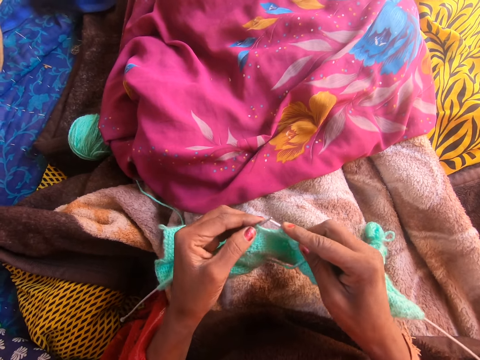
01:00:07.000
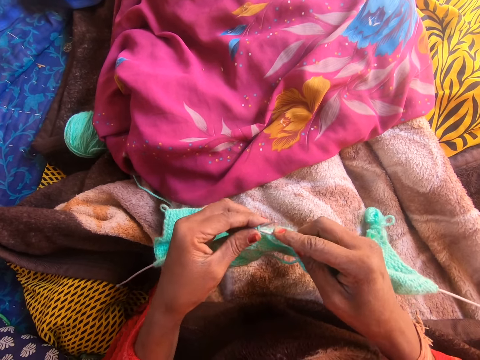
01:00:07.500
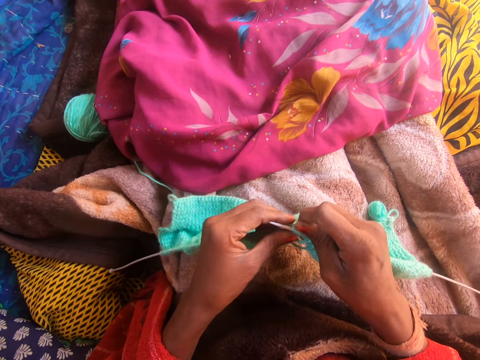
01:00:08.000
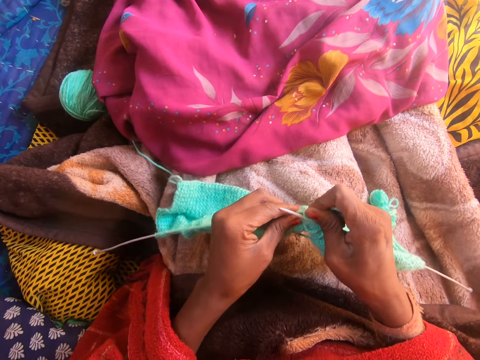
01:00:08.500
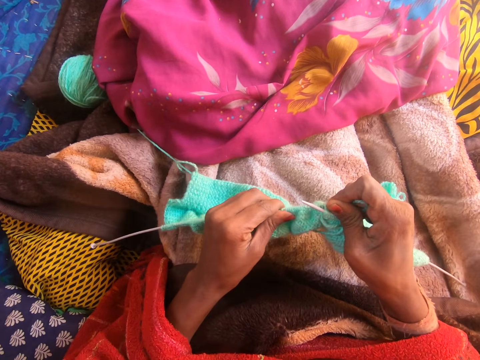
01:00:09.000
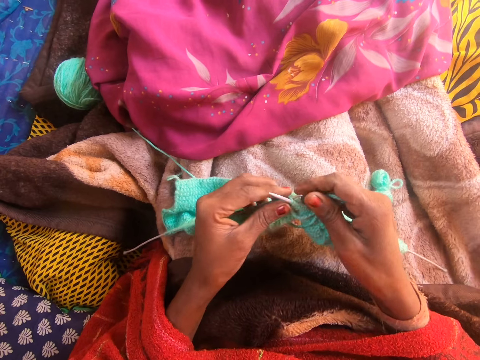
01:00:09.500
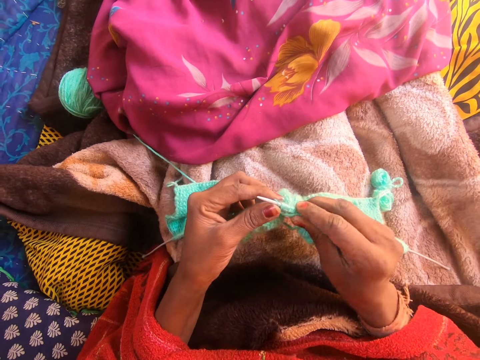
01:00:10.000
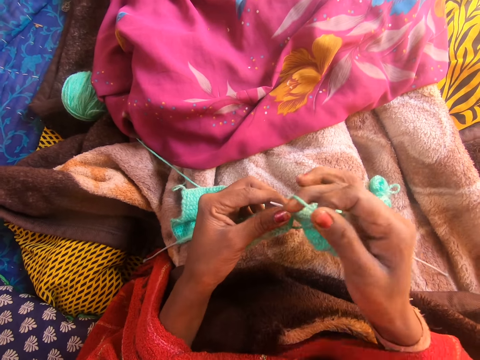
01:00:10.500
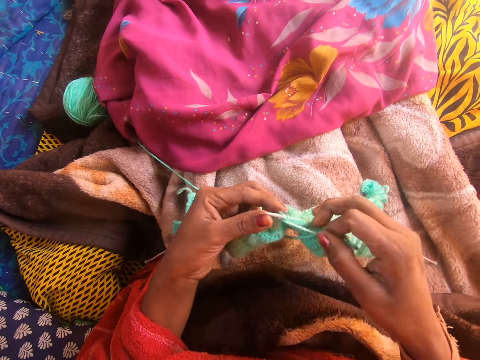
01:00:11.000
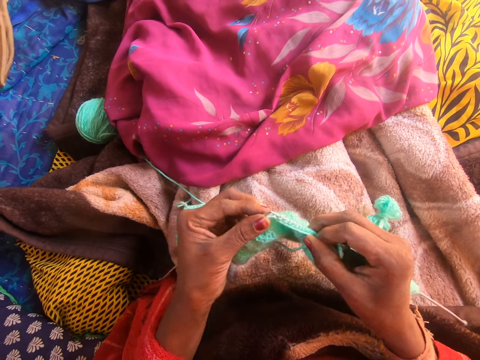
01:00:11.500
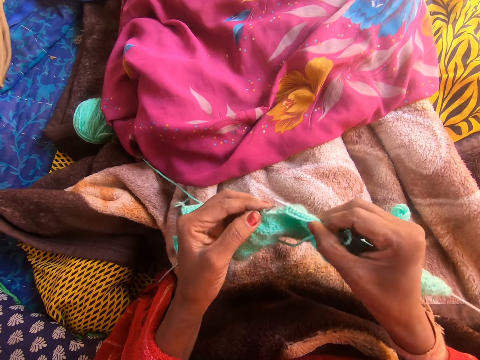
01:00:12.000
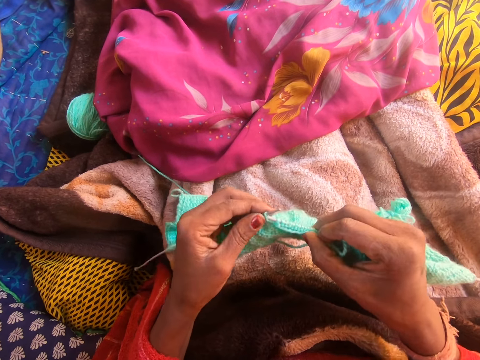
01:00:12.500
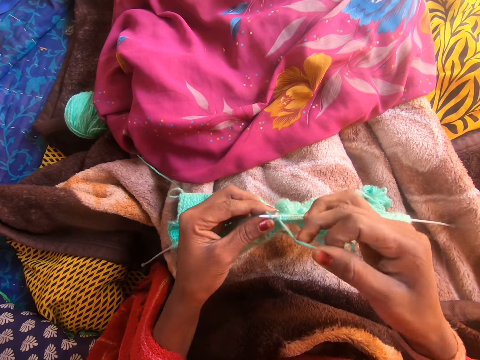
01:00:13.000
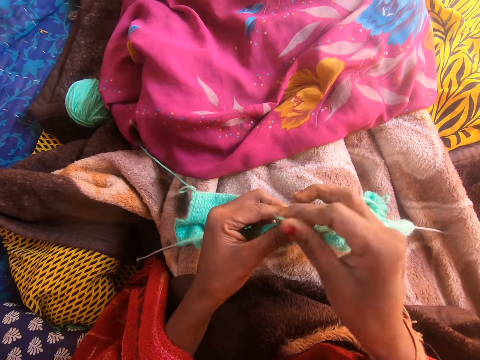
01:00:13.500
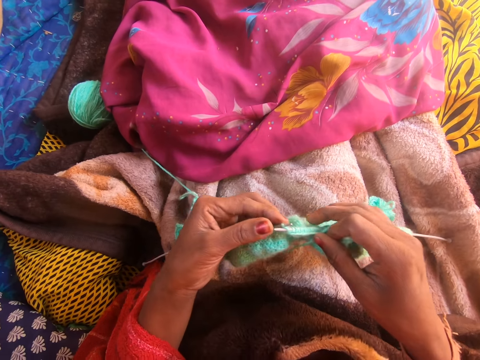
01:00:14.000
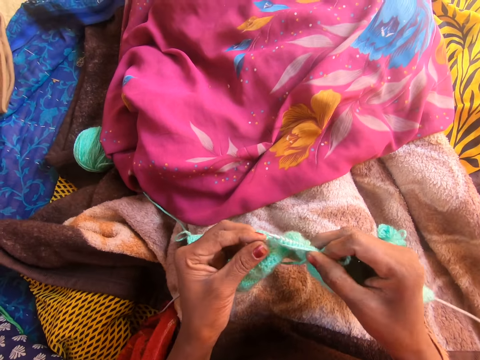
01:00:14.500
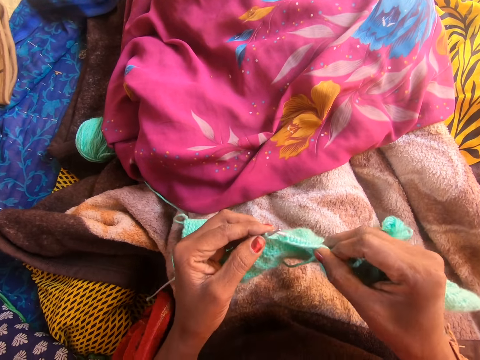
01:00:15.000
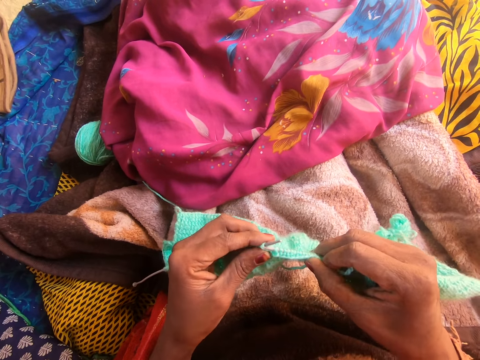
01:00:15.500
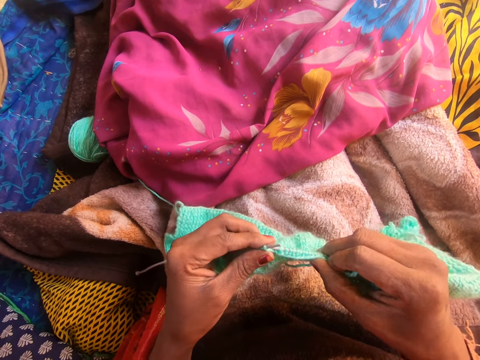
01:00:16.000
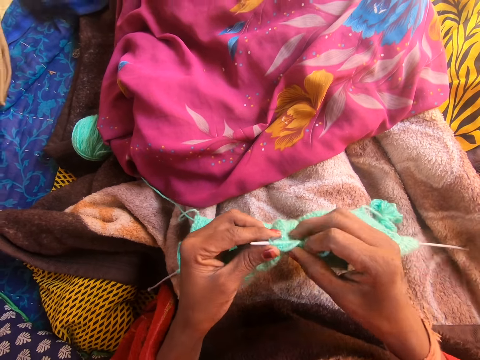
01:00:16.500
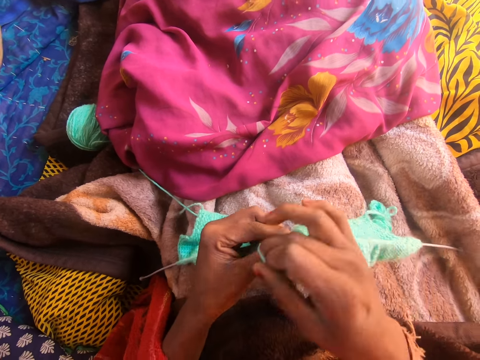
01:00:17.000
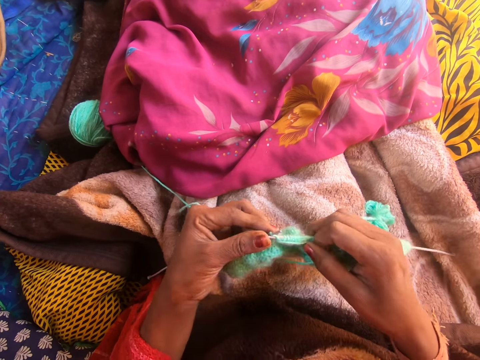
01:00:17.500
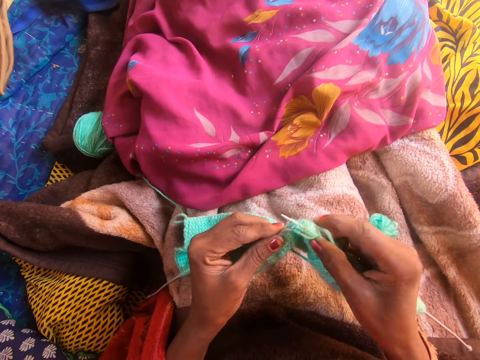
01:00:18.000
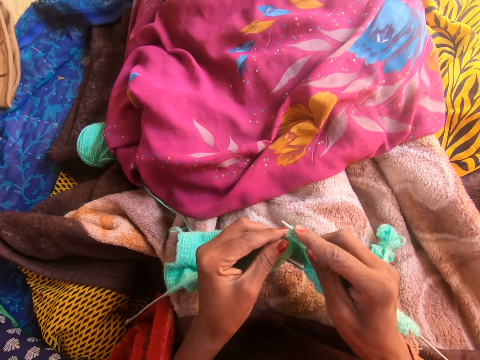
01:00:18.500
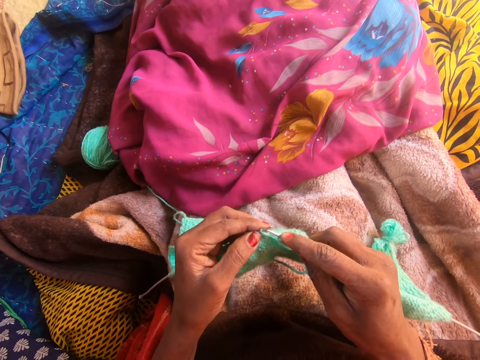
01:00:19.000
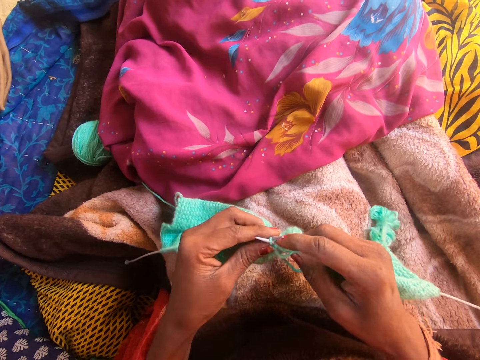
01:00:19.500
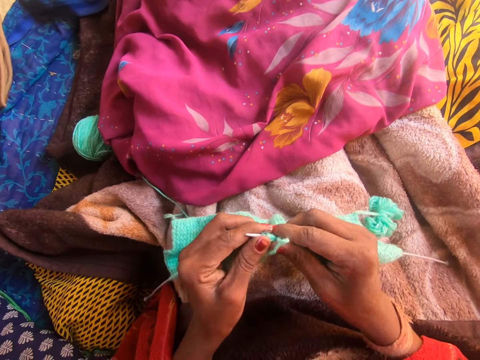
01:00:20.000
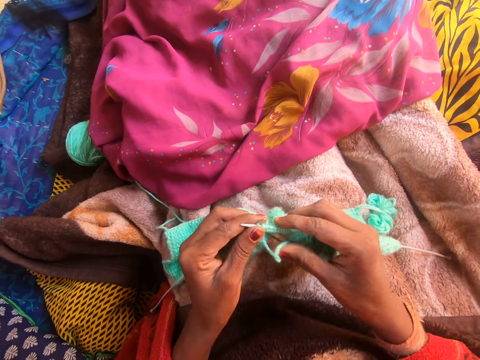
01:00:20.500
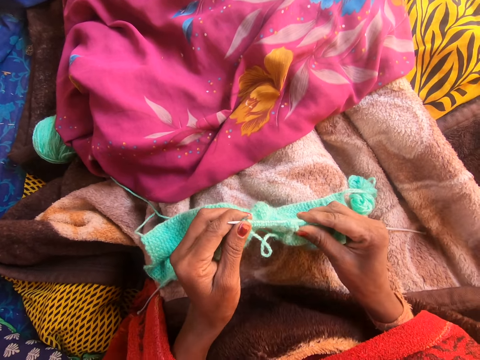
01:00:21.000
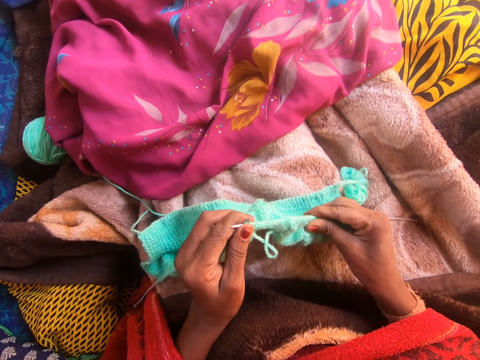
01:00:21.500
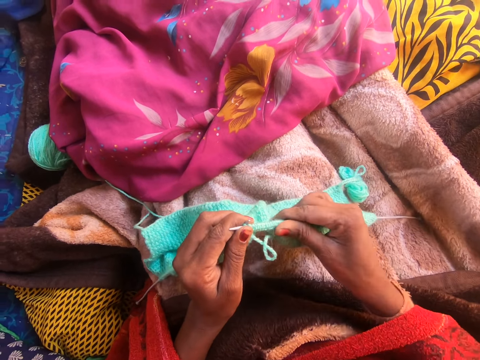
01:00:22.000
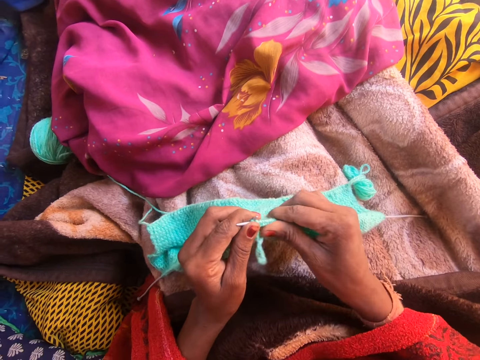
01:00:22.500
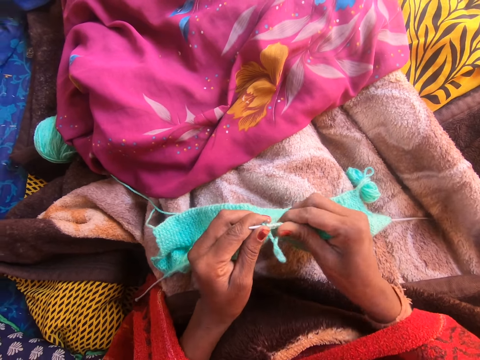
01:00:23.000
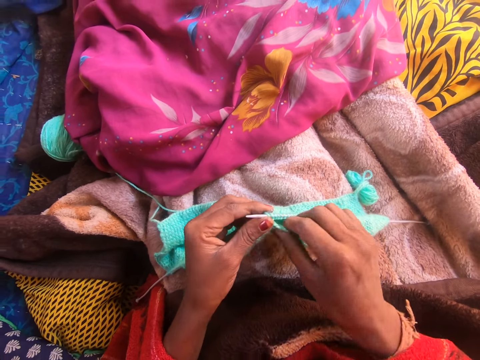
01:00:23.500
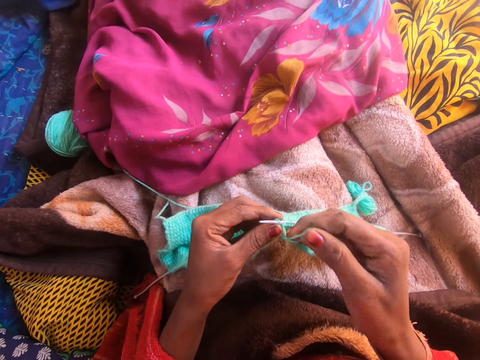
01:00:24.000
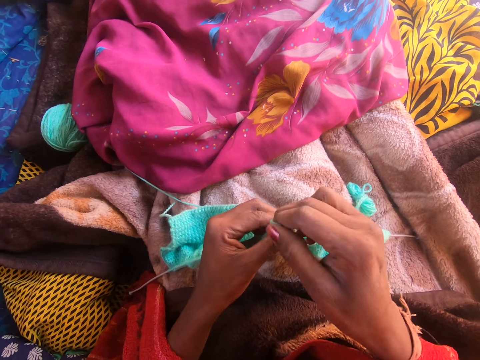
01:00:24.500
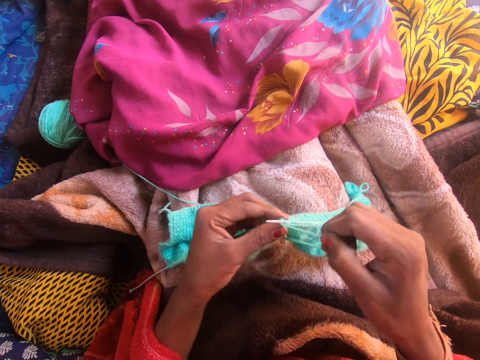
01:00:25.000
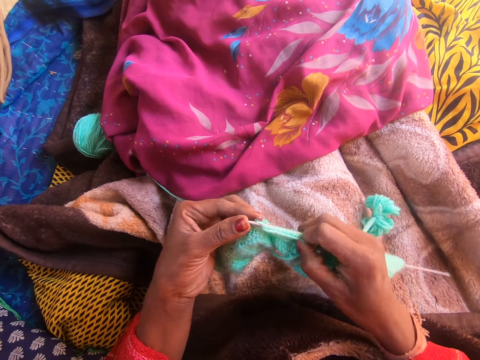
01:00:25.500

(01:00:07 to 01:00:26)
The camera wearer adjusts the knitted yarn on the left knitting needle with her left hand. She adjusts the knitted yarn on the right knitting needle with her right hand.

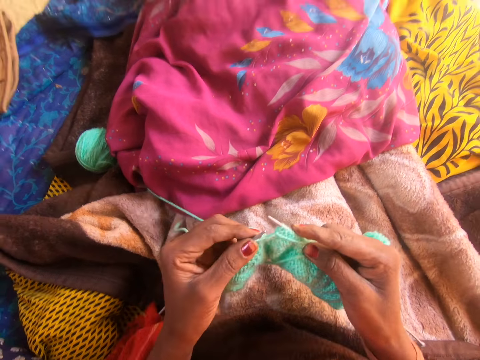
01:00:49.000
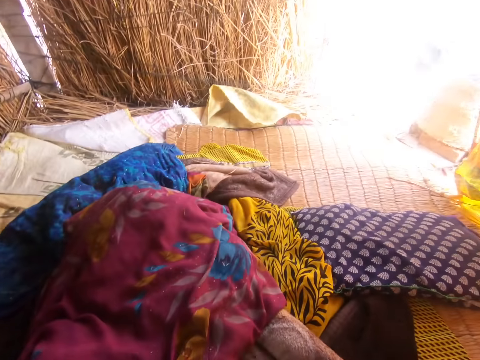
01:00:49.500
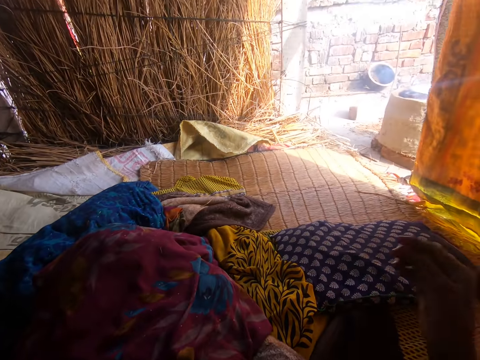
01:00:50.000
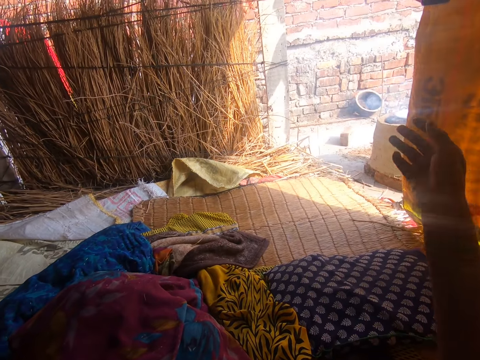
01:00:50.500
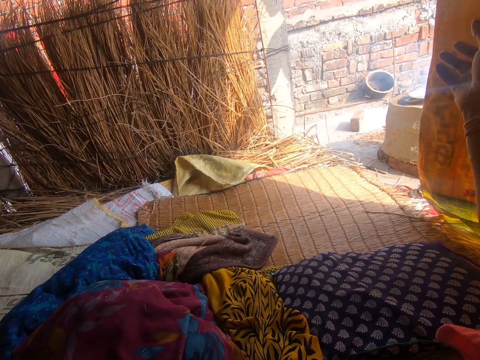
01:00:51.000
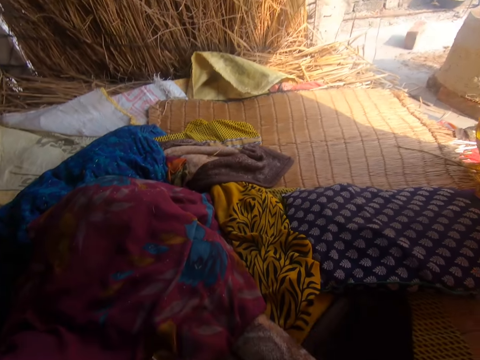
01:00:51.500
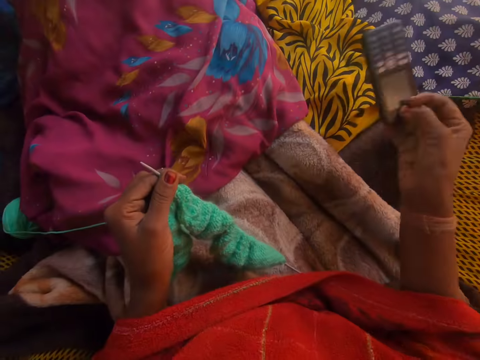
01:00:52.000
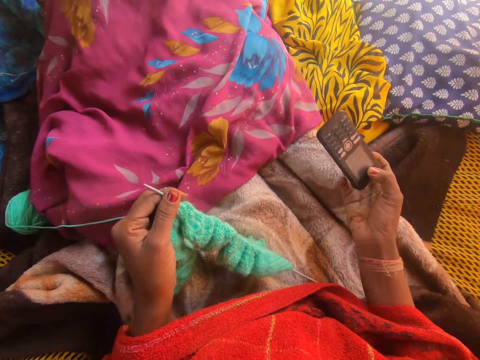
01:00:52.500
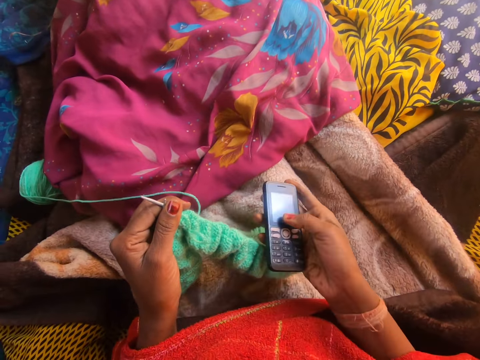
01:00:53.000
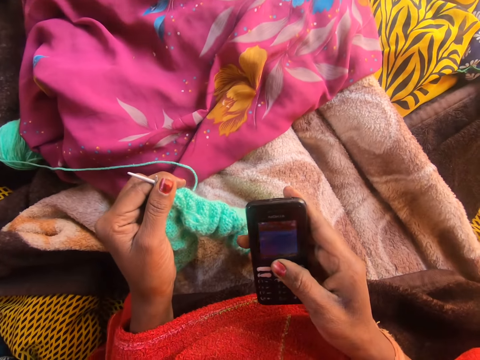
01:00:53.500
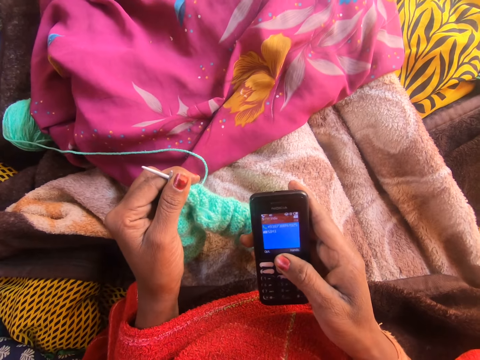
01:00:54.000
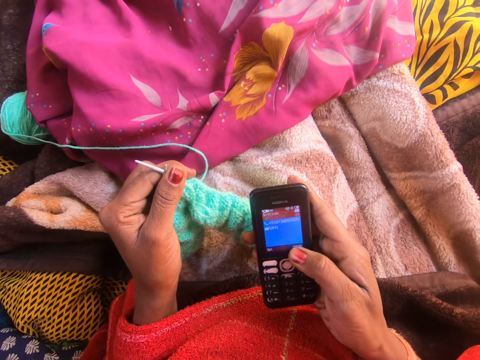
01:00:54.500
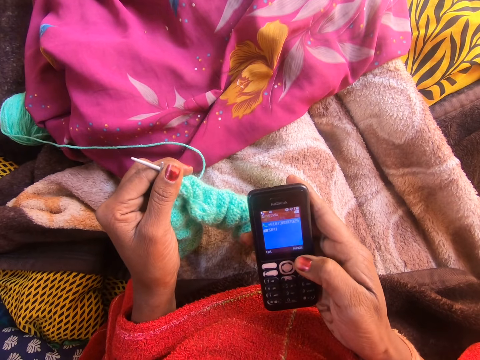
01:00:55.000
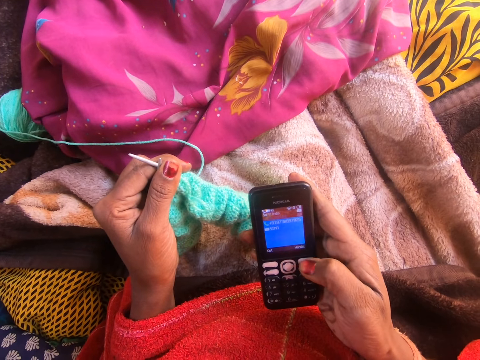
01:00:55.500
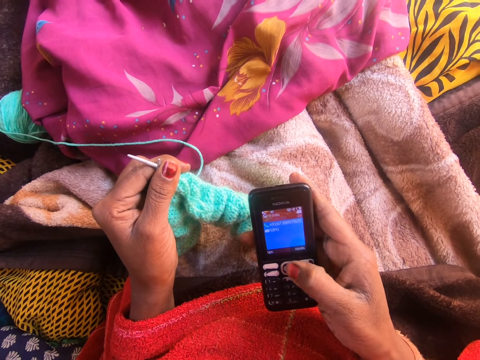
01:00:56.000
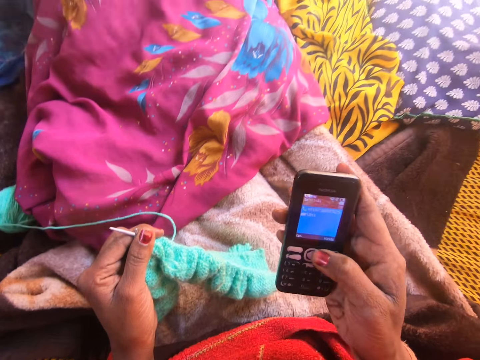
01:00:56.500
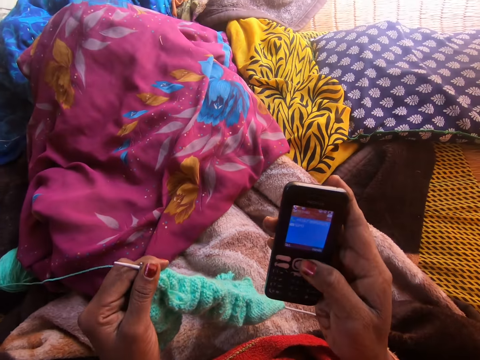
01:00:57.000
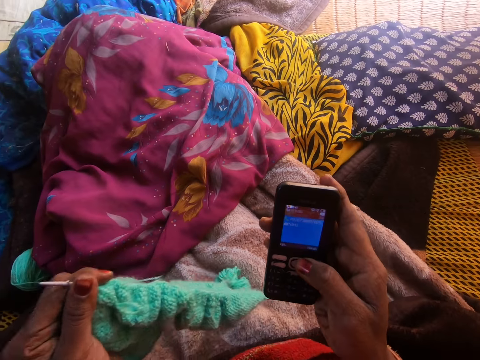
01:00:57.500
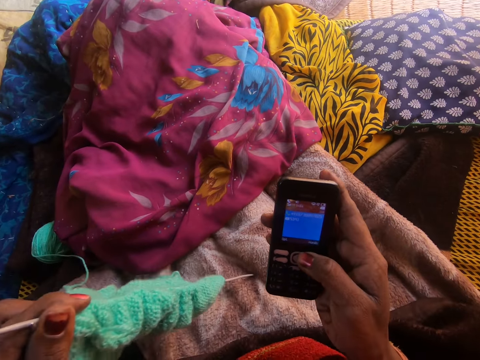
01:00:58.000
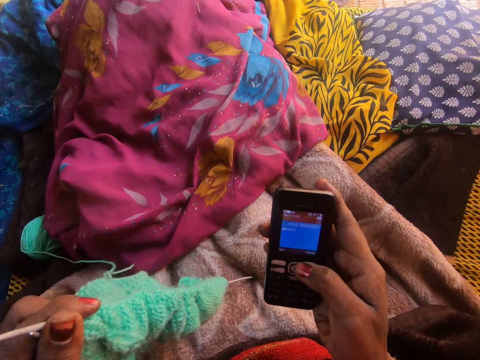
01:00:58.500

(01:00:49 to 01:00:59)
The camera wearer stretches her right hand towards a woman. The woman hands over the phone to the camera wearer. The camera wearer holds the knitting needles and yarn in her left hand. She lowers her right hand with the cell phone in it. She uses the phone and presses the cell phone with her left thumb.
